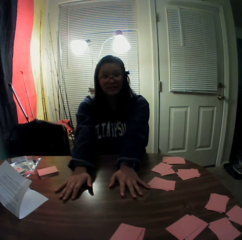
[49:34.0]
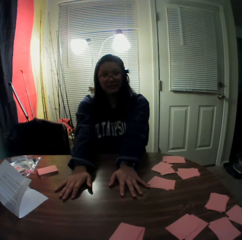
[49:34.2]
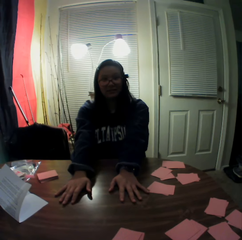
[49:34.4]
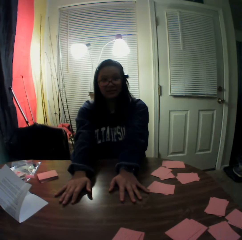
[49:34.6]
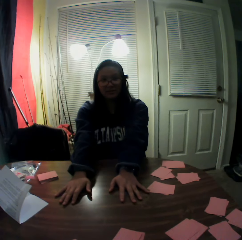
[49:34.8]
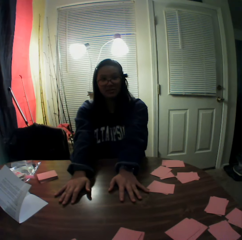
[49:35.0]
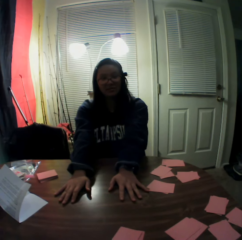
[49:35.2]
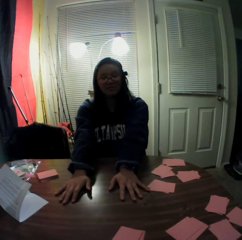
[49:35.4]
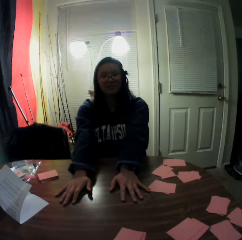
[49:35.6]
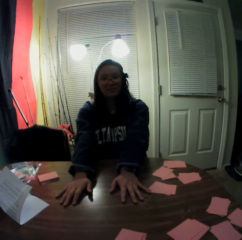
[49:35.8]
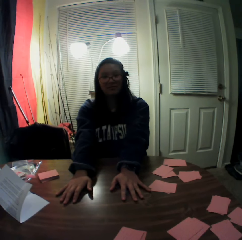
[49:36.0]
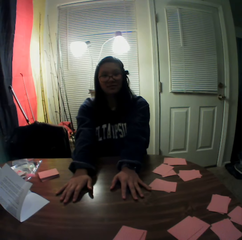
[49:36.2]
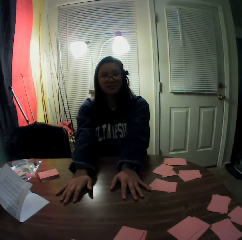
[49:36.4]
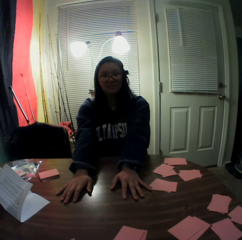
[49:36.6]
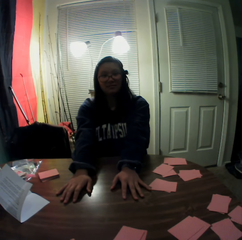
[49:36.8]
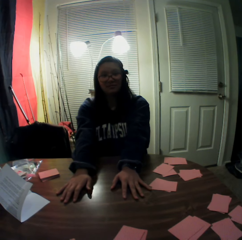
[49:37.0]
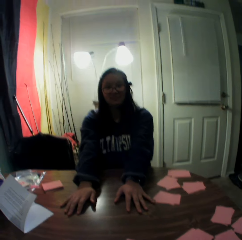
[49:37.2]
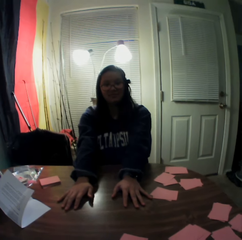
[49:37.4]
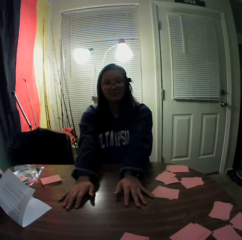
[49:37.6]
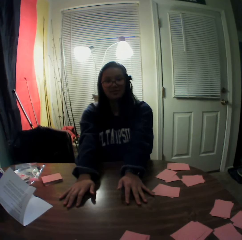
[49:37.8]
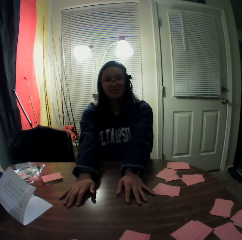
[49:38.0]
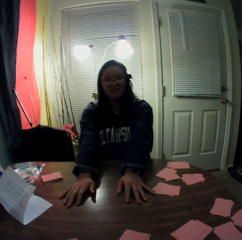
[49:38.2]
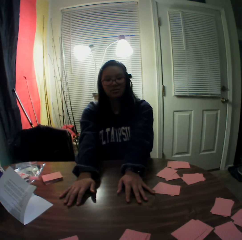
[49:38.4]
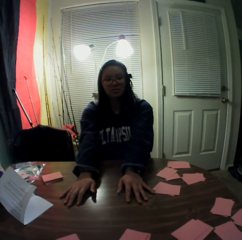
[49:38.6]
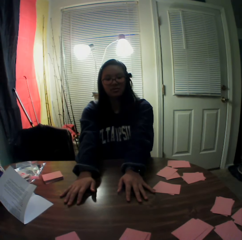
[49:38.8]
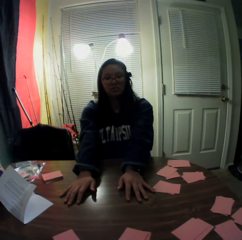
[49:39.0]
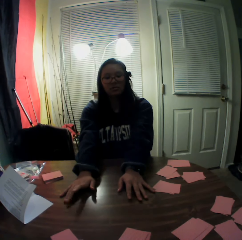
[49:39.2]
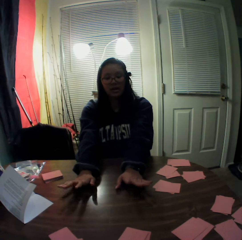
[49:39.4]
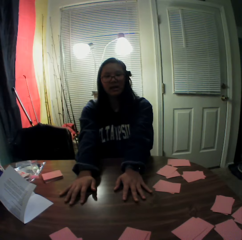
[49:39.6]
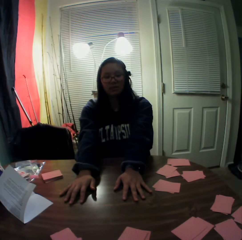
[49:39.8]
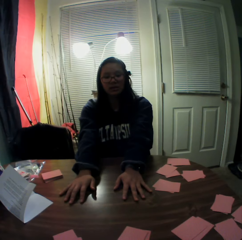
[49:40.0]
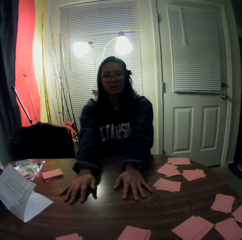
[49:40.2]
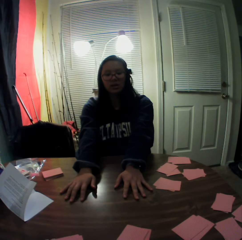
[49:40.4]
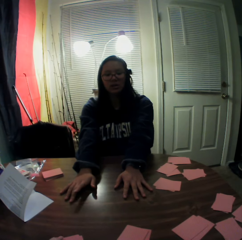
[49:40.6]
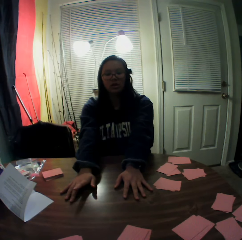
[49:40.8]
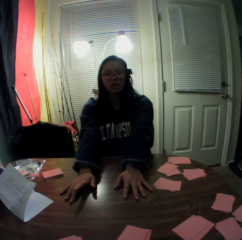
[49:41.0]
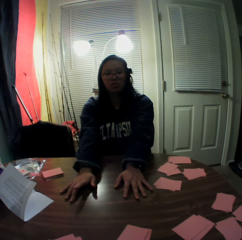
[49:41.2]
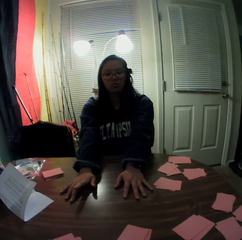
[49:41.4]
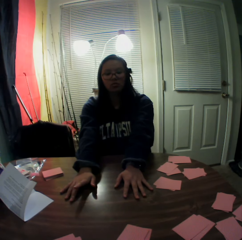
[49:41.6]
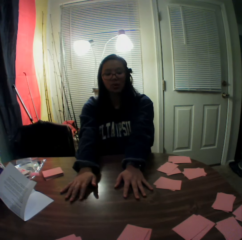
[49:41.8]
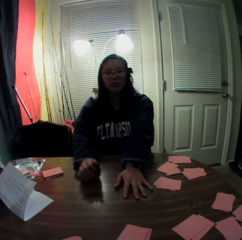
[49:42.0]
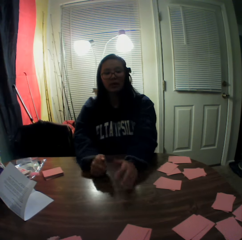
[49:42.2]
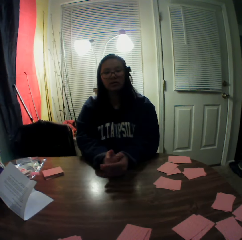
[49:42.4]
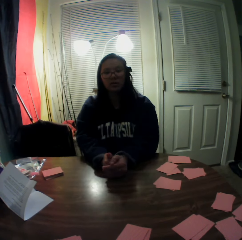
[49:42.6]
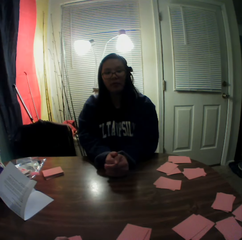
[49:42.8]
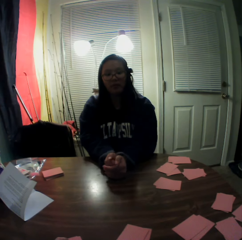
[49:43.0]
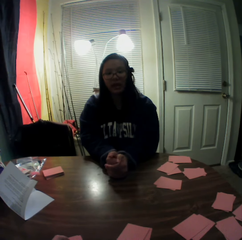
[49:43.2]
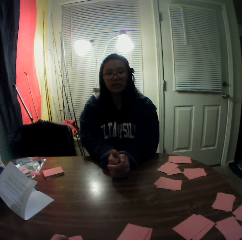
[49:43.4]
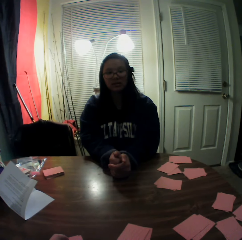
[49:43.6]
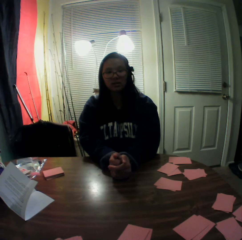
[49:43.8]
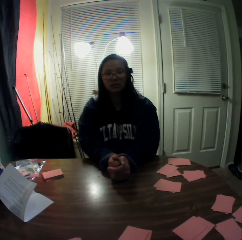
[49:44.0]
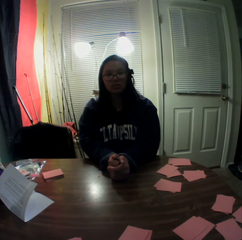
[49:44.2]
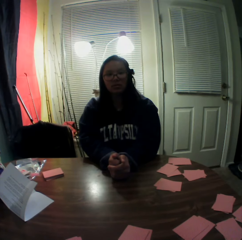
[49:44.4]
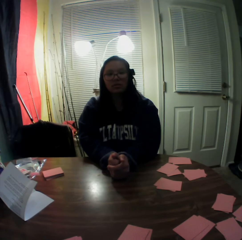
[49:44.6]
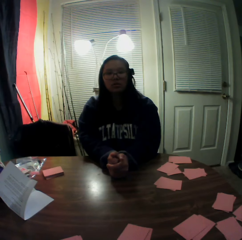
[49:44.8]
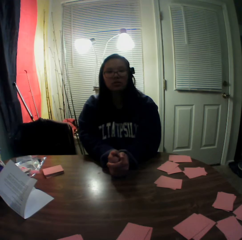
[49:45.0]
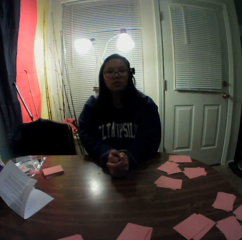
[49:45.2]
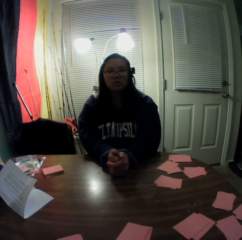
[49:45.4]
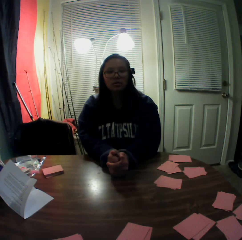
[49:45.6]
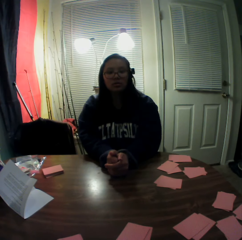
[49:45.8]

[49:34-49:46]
The camera wearer moves playing cards on the table. A woman holds her hands together on the table.

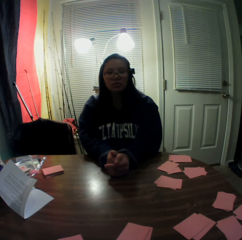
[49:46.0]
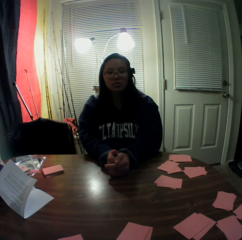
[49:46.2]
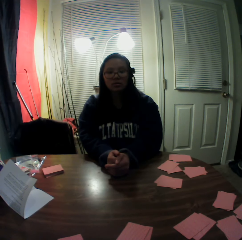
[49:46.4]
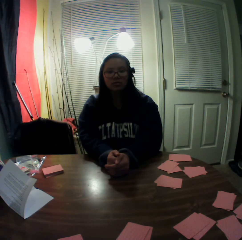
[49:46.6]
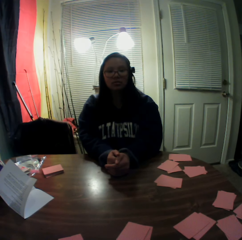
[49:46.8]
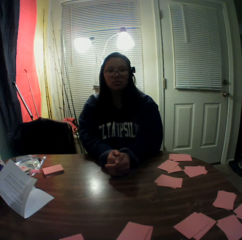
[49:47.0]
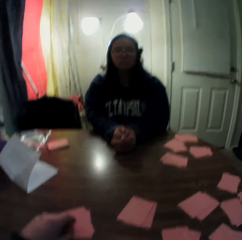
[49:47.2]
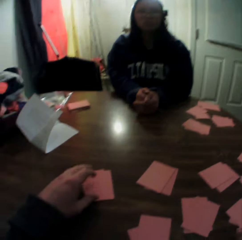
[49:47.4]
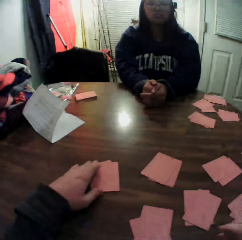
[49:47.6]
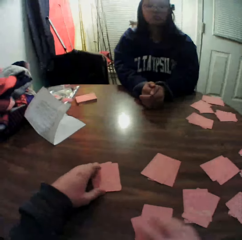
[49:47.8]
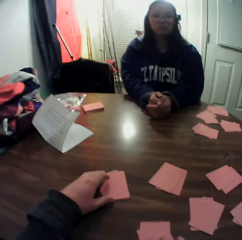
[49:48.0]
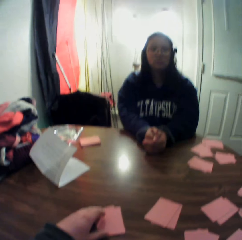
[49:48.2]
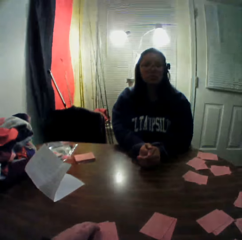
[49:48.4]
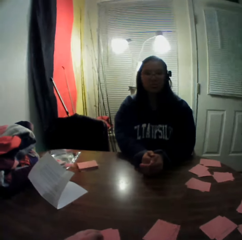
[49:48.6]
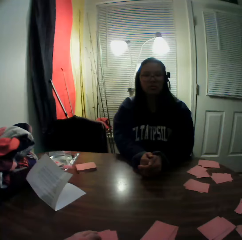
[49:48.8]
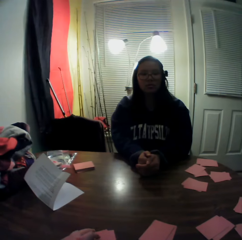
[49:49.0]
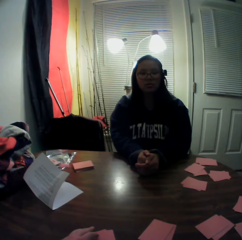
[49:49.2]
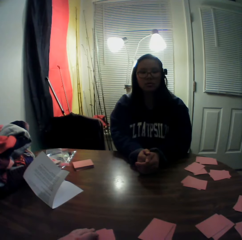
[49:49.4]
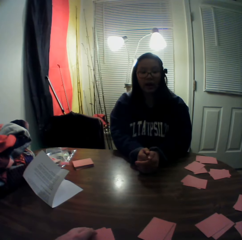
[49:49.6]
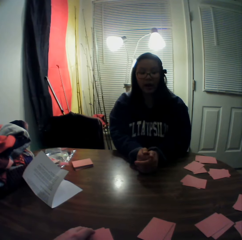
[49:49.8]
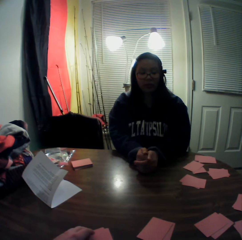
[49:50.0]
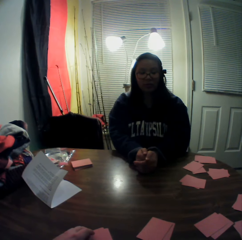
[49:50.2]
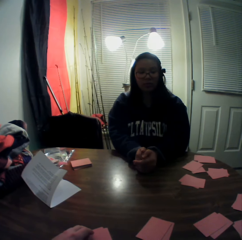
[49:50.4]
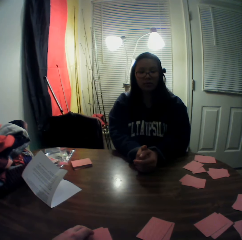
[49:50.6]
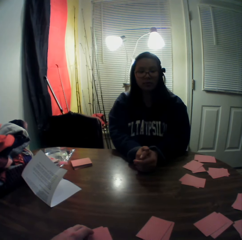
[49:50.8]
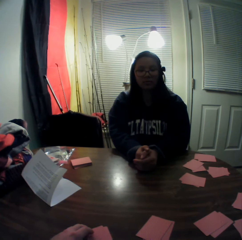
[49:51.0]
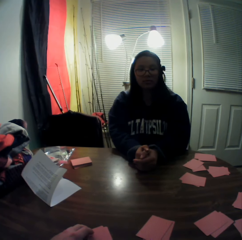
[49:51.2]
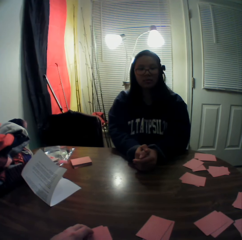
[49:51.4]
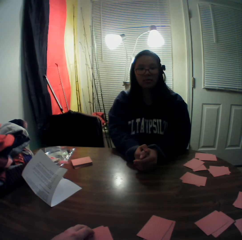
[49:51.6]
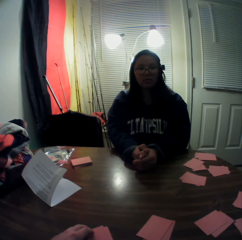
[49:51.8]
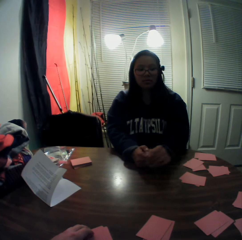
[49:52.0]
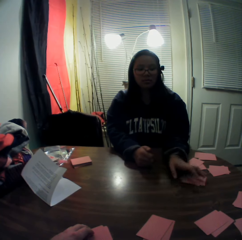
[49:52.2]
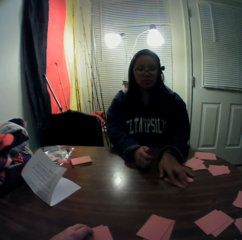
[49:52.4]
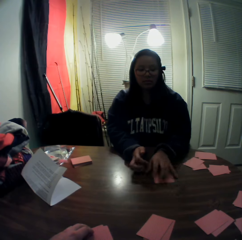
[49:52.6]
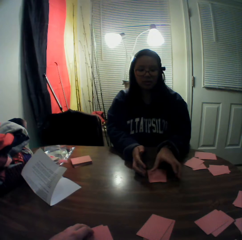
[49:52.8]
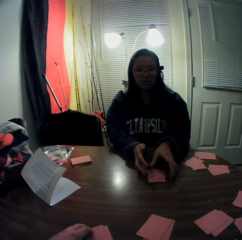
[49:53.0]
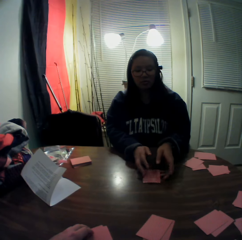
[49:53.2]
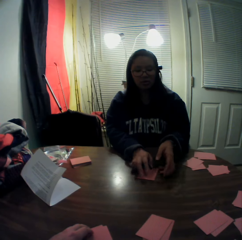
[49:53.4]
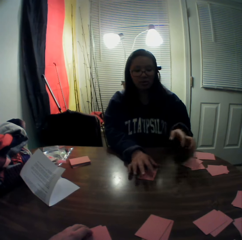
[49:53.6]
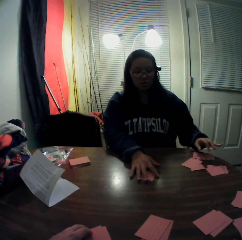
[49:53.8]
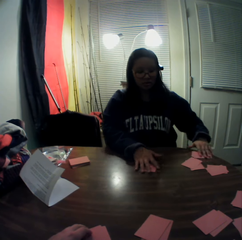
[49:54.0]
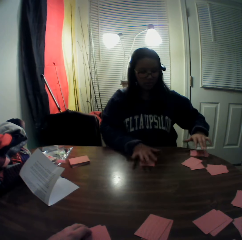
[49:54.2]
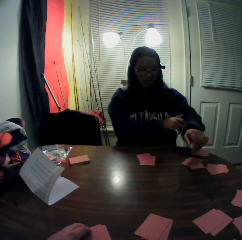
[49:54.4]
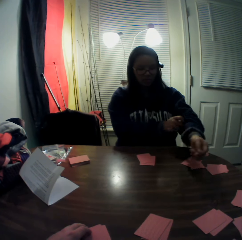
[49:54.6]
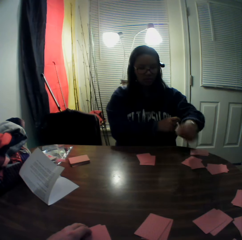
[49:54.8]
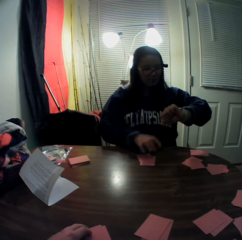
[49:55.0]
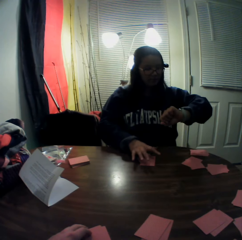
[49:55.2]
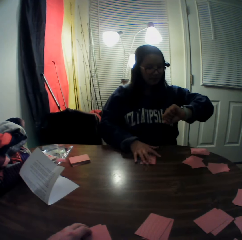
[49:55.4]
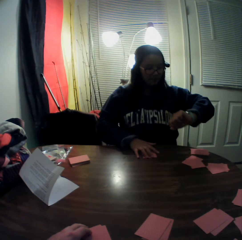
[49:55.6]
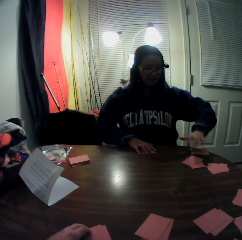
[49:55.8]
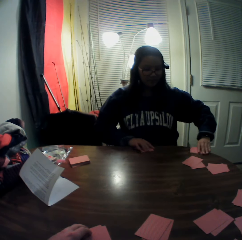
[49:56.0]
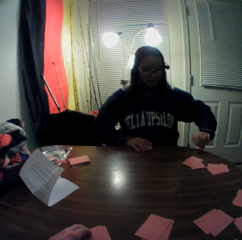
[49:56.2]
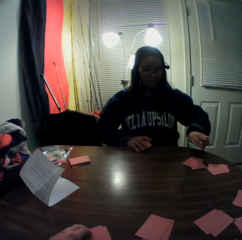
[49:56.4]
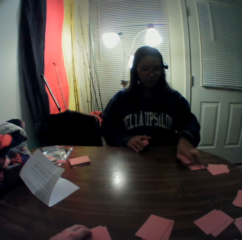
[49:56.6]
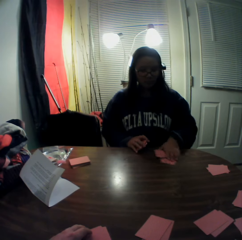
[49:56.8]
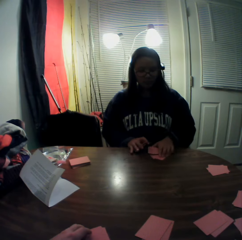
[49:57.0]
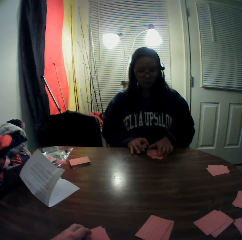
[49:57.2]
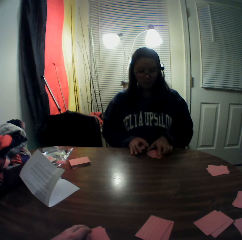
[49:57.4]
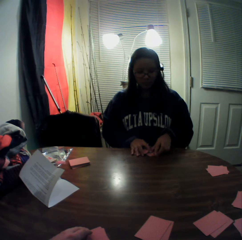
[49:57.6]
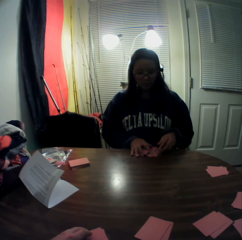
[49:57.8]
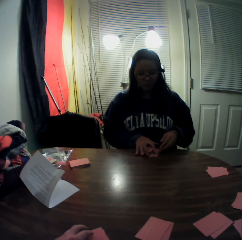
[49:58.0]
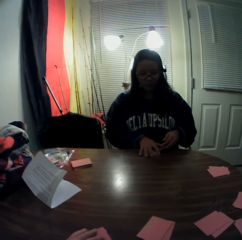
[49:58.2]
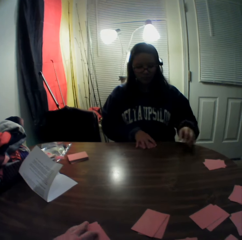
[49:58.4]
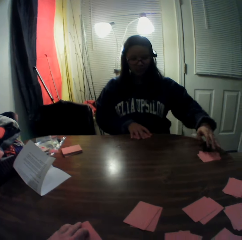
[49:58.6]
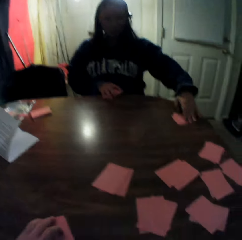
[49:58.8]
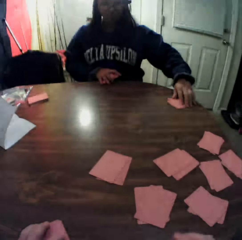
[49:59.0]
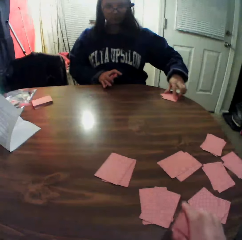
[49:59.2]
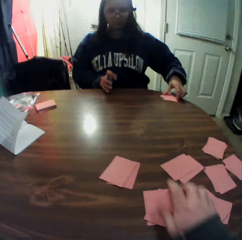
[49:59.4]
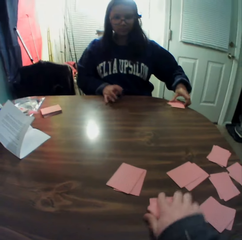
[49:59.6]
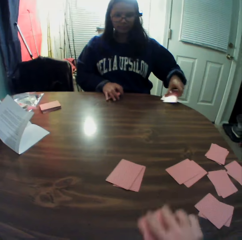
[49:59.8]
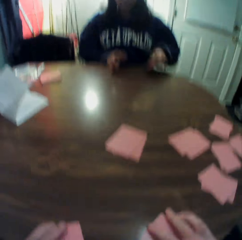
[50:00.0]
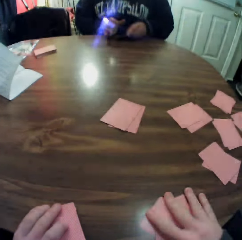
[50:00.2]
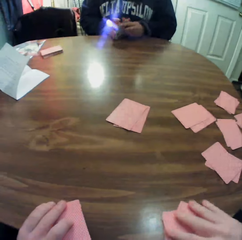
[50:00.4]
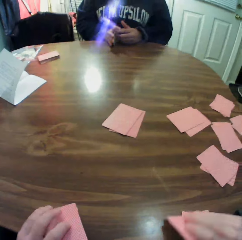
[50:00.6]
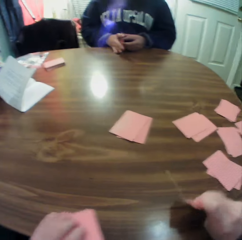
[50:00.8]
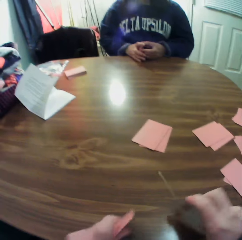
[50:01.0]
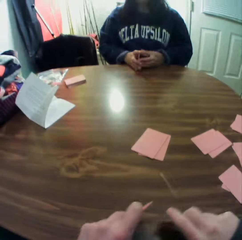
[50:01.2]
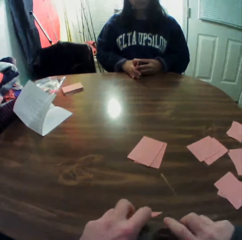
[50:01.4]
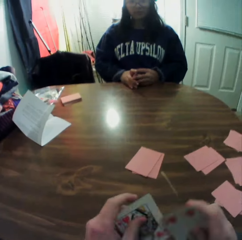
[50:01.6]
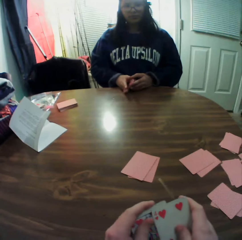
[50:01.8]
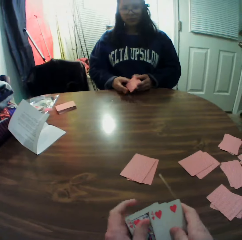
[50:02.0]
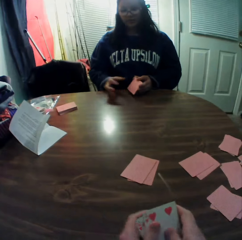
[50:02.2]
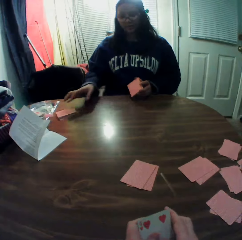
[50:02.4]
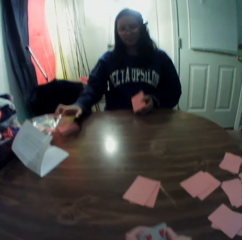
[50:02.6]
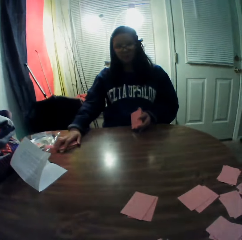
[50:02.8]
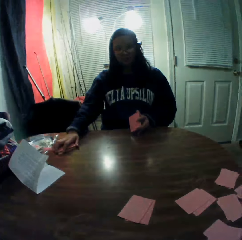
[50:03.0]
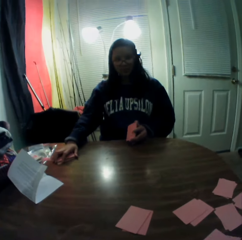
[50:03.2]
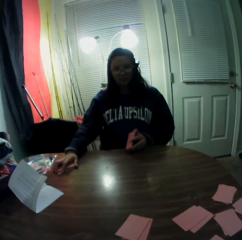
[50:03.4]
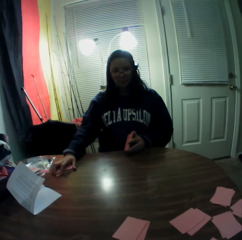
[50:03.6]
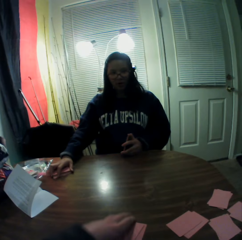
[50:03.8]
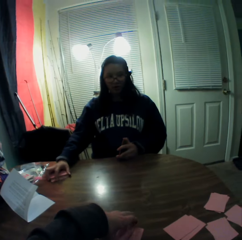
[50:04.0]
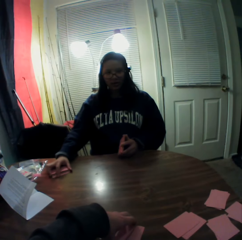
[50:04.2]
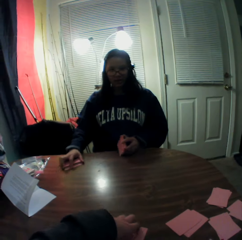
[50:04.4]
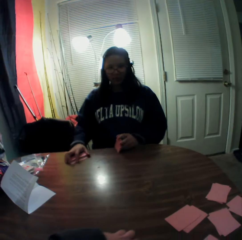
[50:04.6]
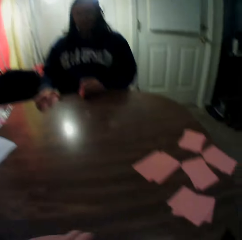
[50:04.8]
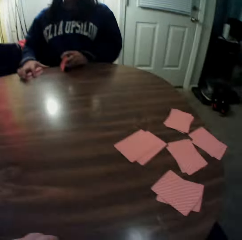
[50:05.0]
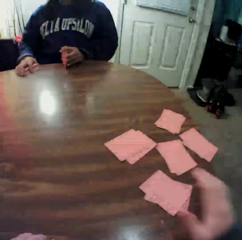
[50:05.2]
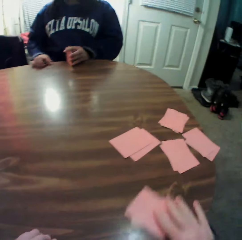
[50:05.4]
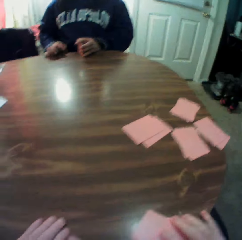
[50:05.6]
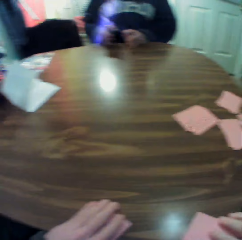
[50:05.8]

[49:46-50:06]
The camera wearer picks the cards on the table. He packs a stack of cards on the table with his left hand. He talks to a woman. The woman collects the cards. The woman moves a stack of cards on the table to her right hand with her left hand. The camera wearer converses with the woman. The woman moves the stack of cards on the table with her right hand. The woman raises her left sleeve with her right hand. The woman checks the time. The woman picks the cards. The woman packs the stack of cards on the table with her right hand. The woman packs the stack of cards on the table with her left hand. She does it again. The camera wearer speaks to the woman. The woman drops the cards onto the table. The camera wearer moves a stack of cards on the table with his left hand. He collects cards on the table. The woman packs a stack of cards on the table with her left hand. The camera wearer packs a stack of cards on the table with his right hand. The woman passes the card to her right hand. The camera wearer joins the stack of cards together. The woman speaks to the camera wearer. The woman packs a stack of cards on the table with her right hand. The camera wearer collects cards on the table. He packs a stack of cards on the table with his left hand. He packs a stack of cards on the table with his right hand.
